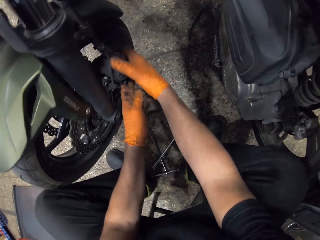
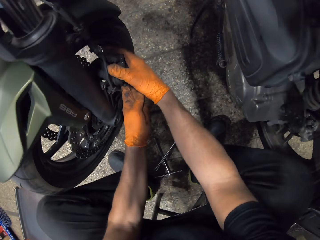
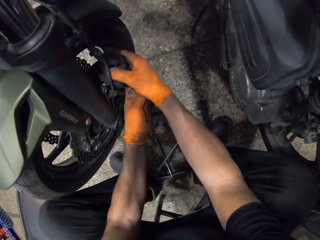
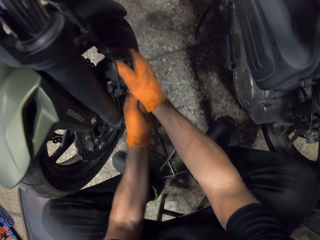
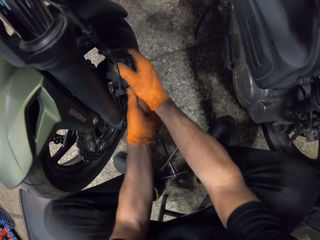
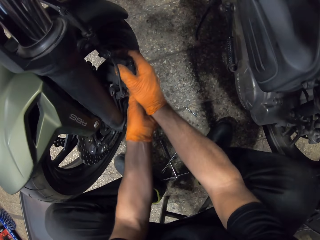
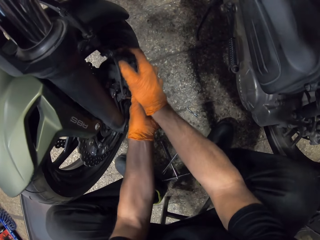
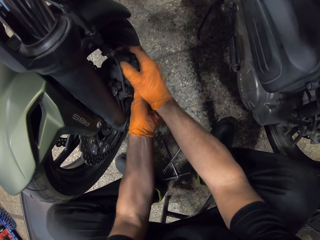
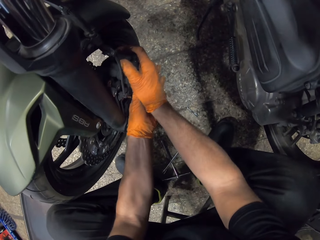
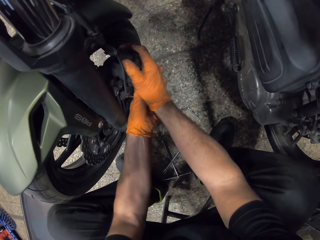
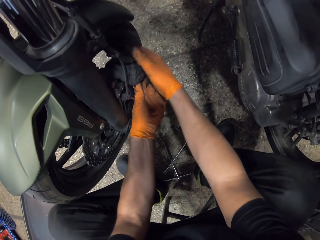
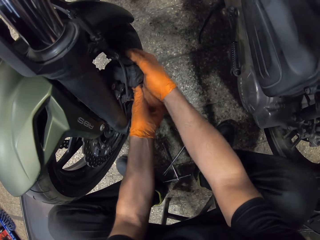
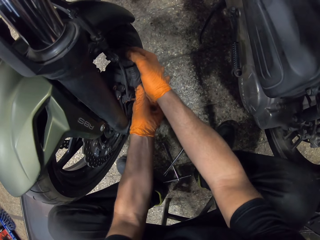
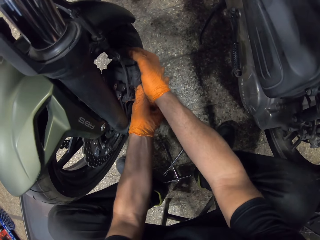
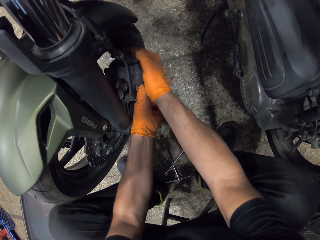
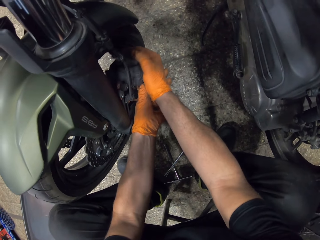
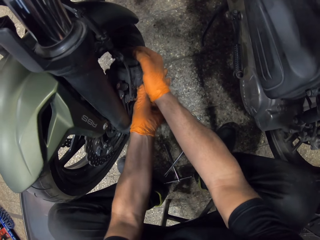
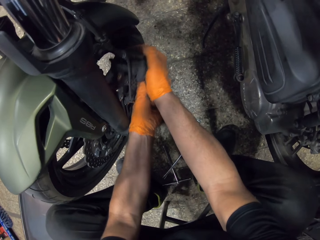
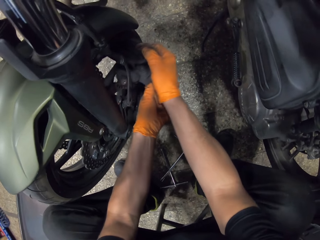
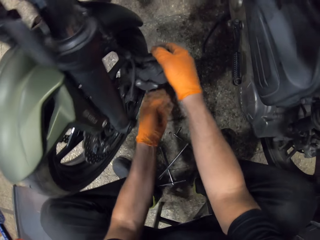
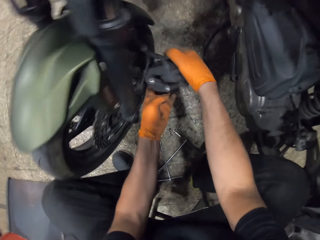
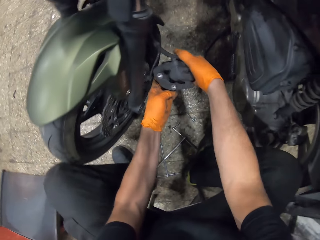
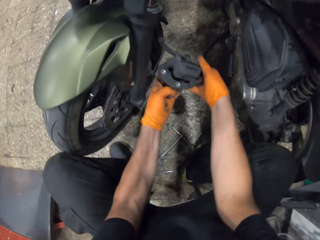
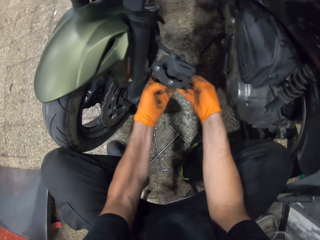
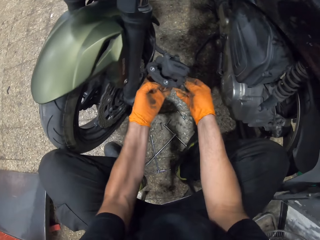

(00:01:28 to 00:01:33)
The camera wearer removes a brake caliper from the wheel with his hands.

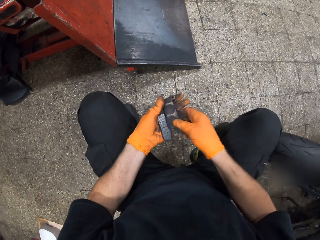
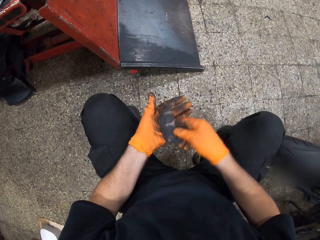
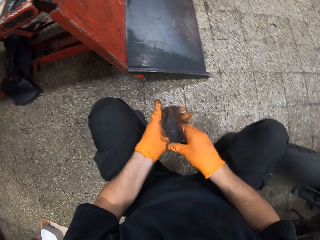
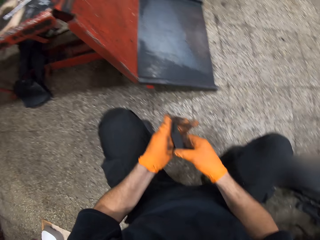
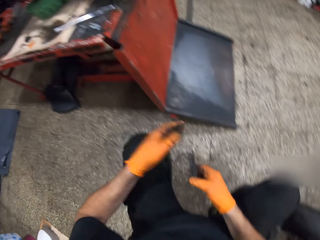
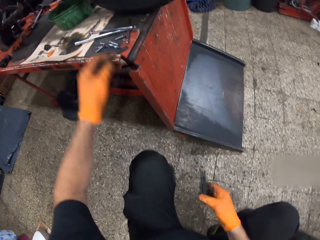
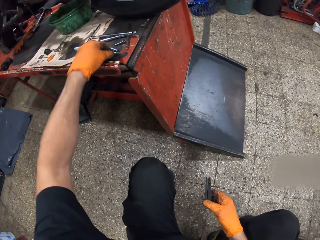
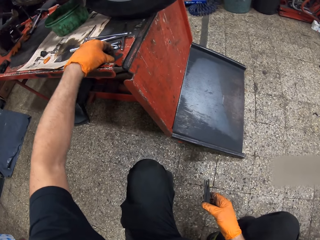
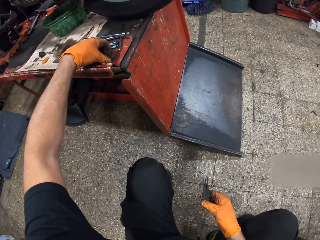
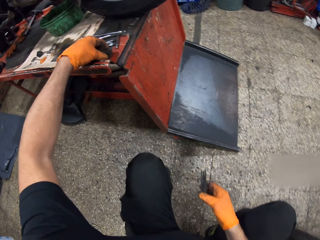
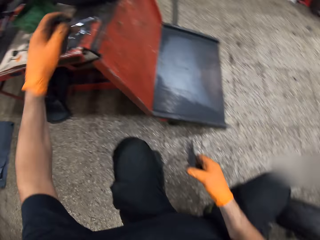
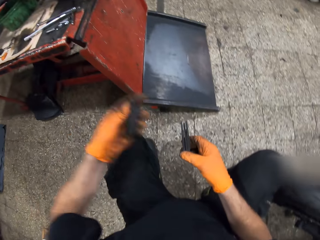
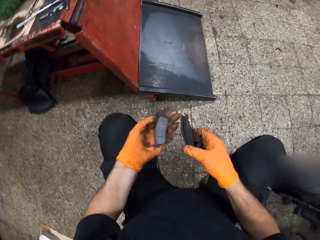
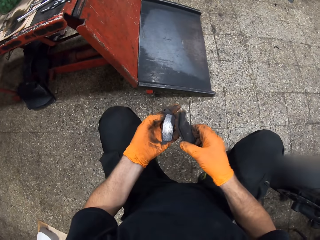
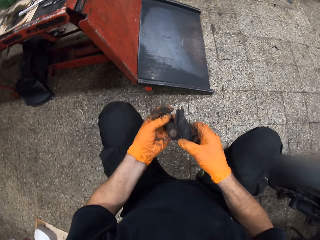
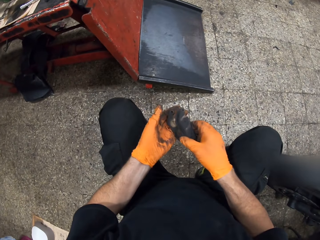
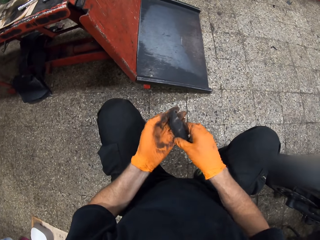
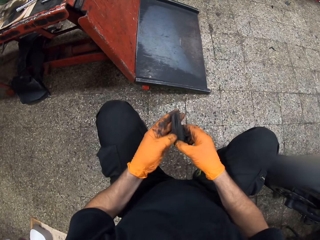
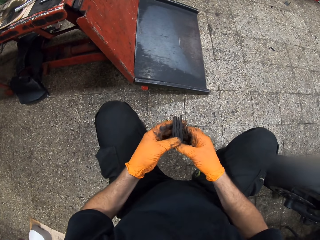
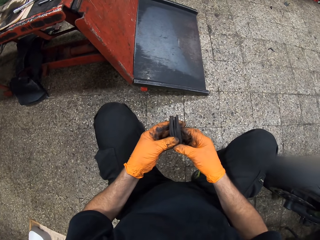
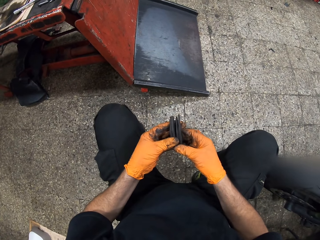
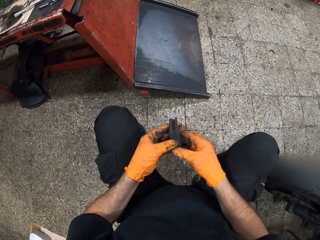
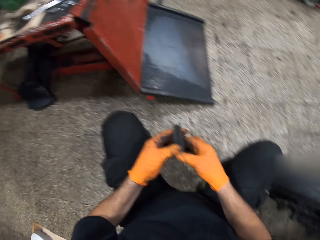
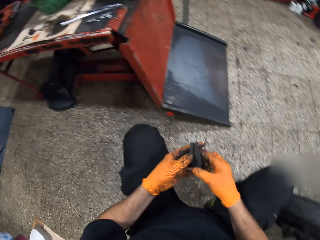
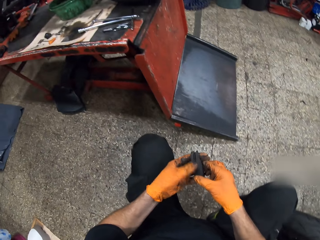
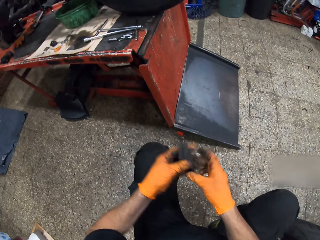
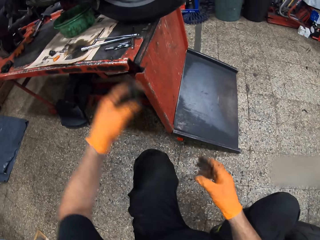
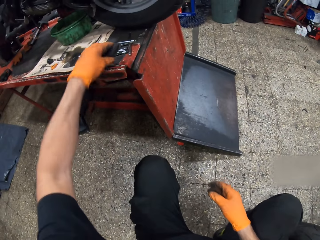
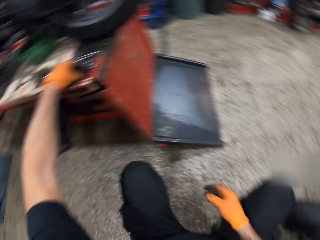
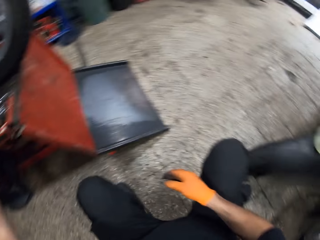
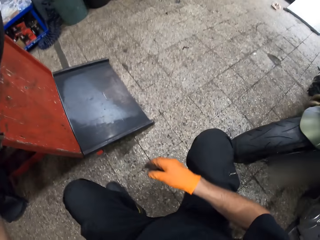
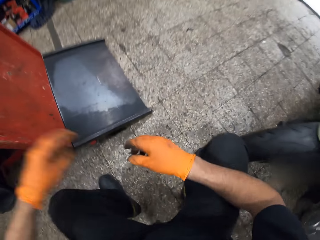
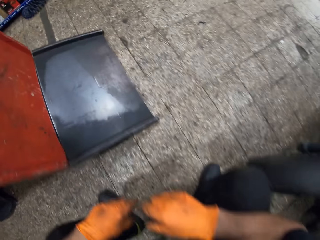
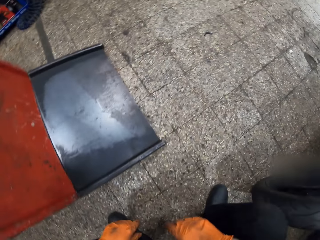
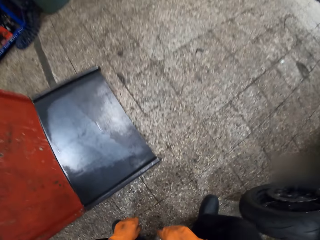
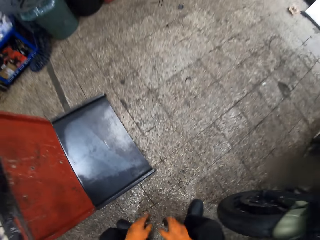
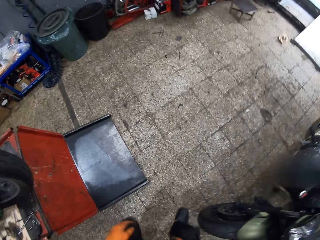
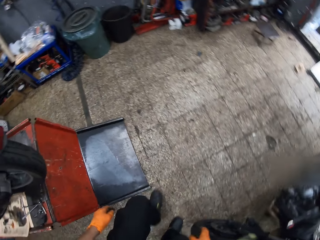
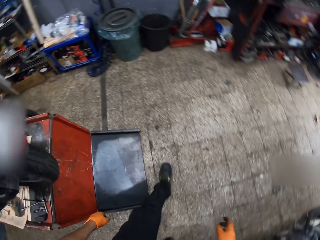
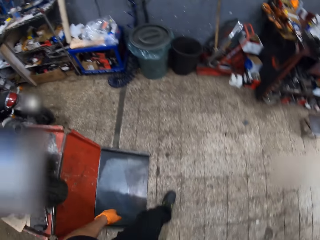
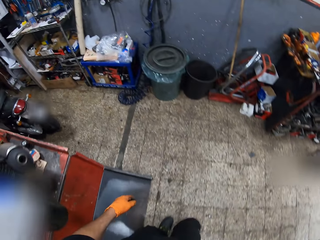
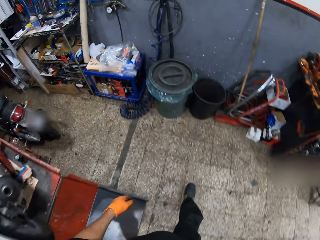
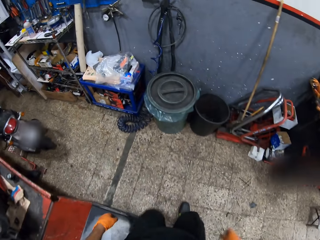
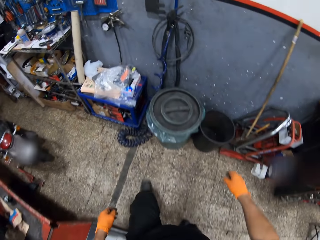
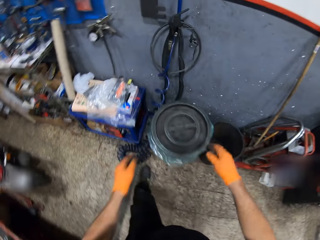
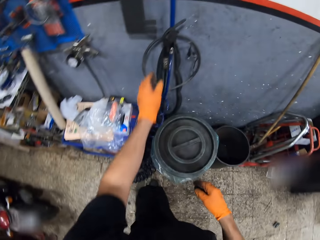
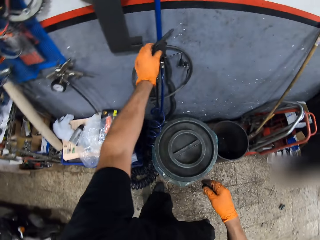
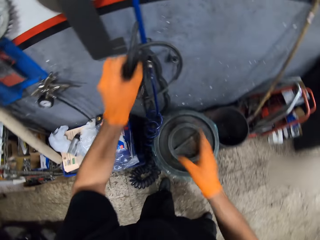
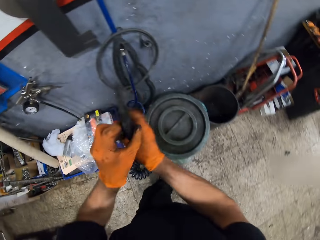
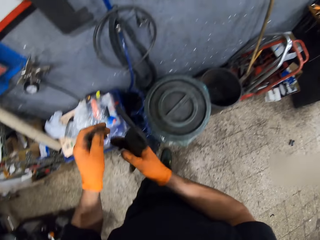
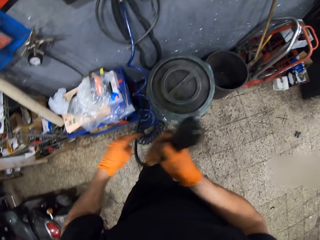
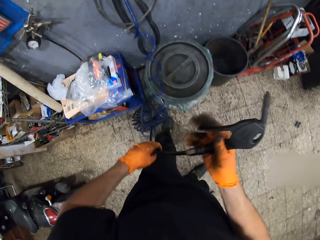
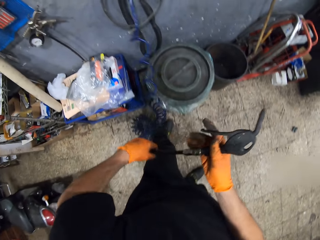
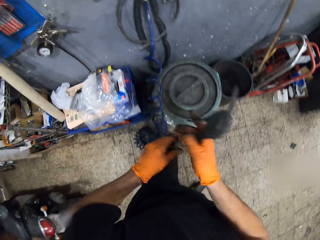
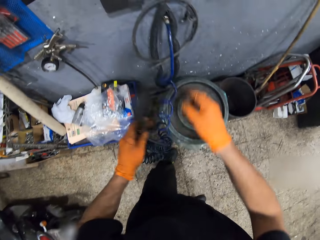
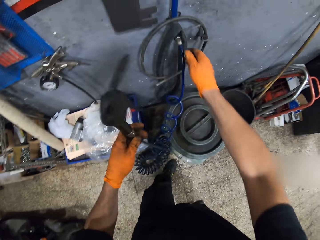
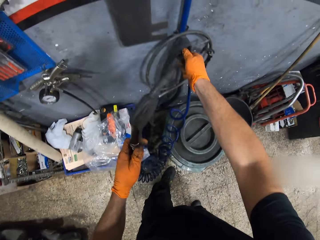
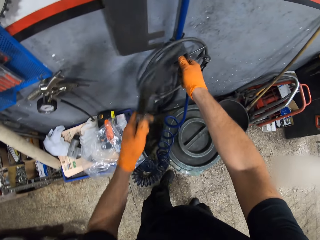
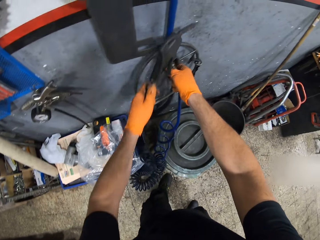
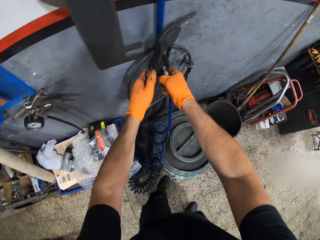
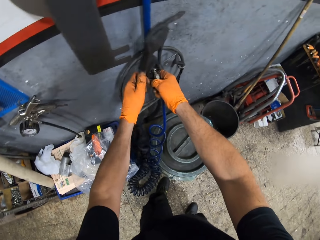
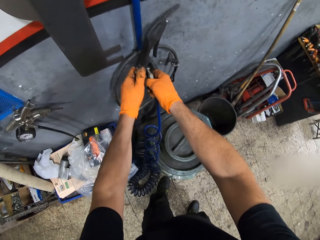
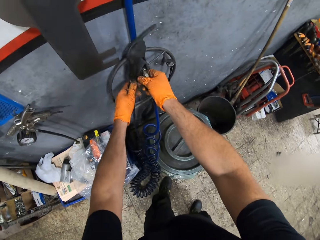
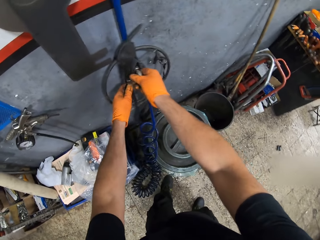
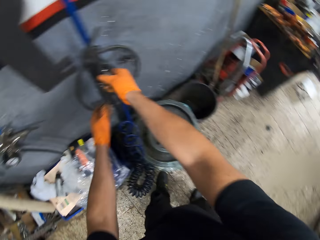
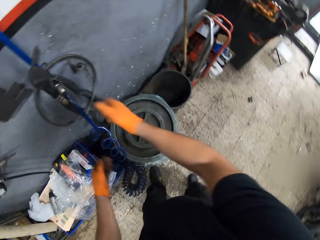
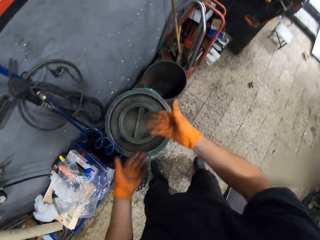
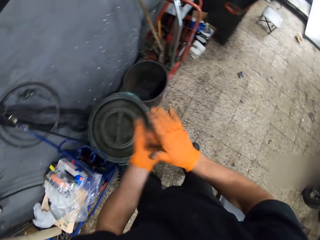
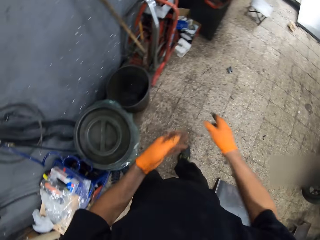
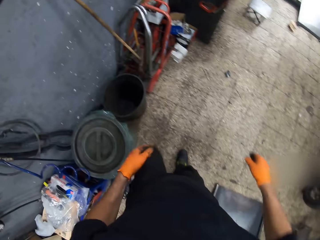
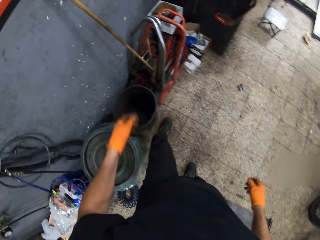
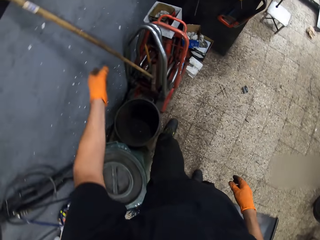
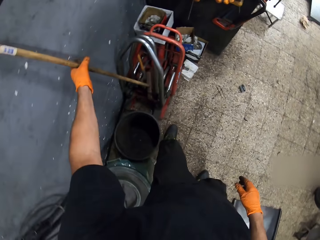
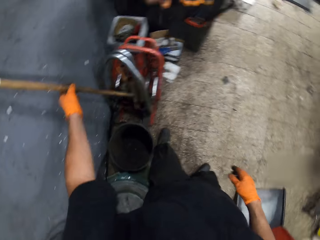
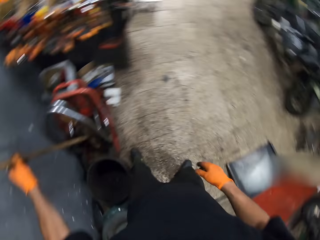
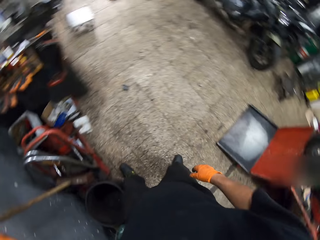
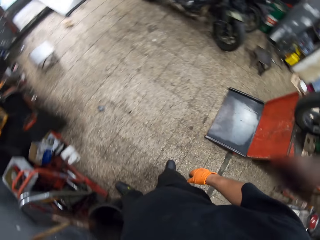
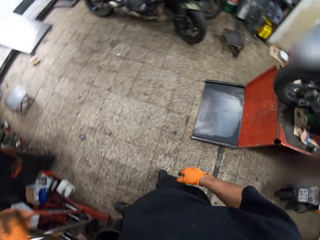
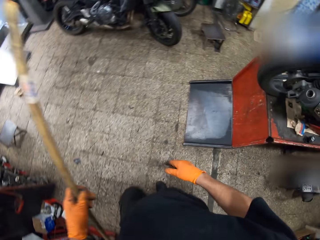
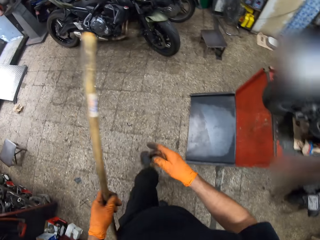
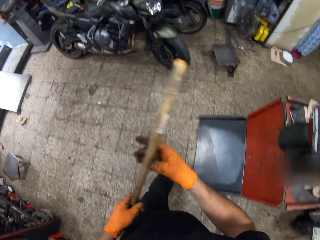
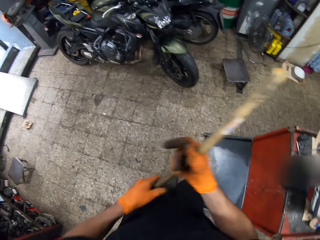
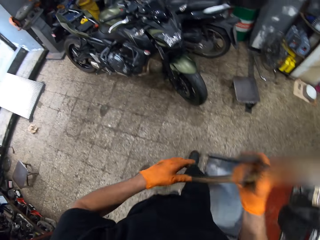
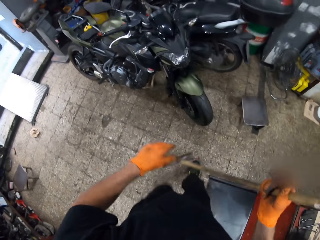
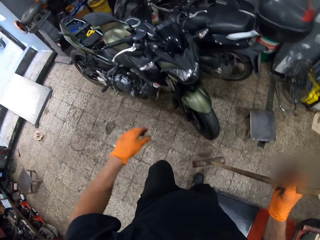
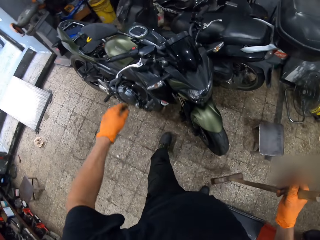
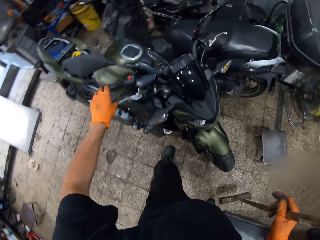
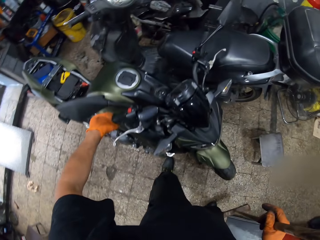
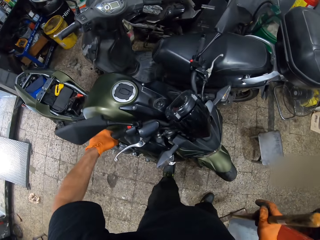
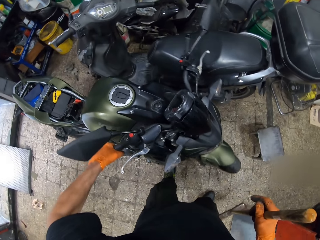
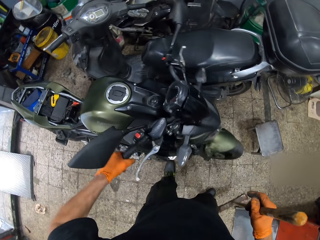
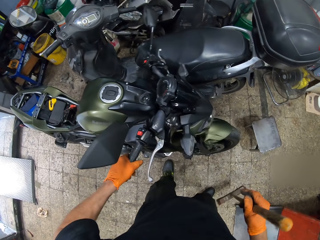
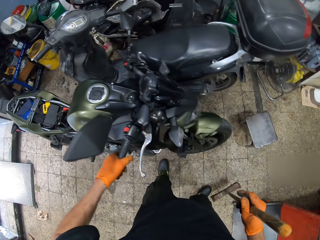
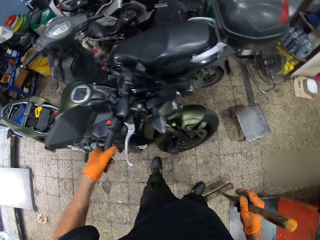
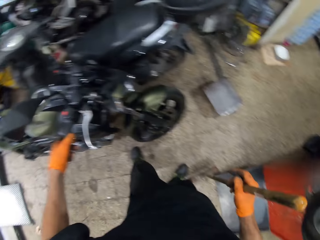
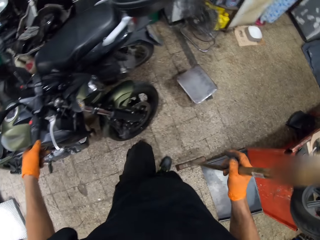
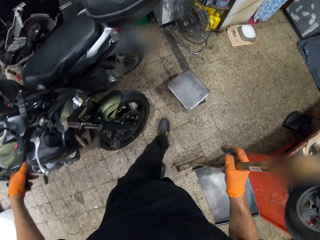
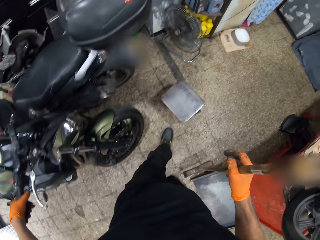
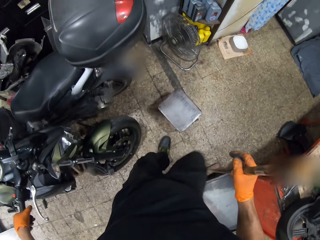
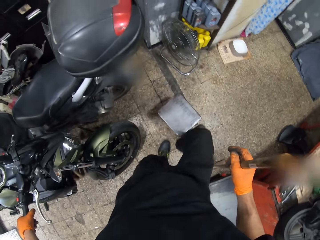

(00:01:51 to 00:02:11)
The camera wearer picks up another brake pad from the metal bench with his left hand. He puts the brake pads together in his hands. He holds the brake linings. He drops the brake pads on the metal bench with his left hand. He stands up from the stool. He moves towards a sprayer in the shop. He picks up the sprayer from the hook with his left hand. He moves the sprayer from his left hand to his right hand. He pulls the hose of the sprayer with his left hand. He adjusts the hose with his right hand. He hangs the sprayer on the hook with his left hand. He holds a pressure pump. He cleans his hand gloves. He picks up a broom with his left hand. He moves the broom from his left hand to his right hand. He holds the broom. He turns the motorcycle with his left hand. He holds the handle of the motorbike.
